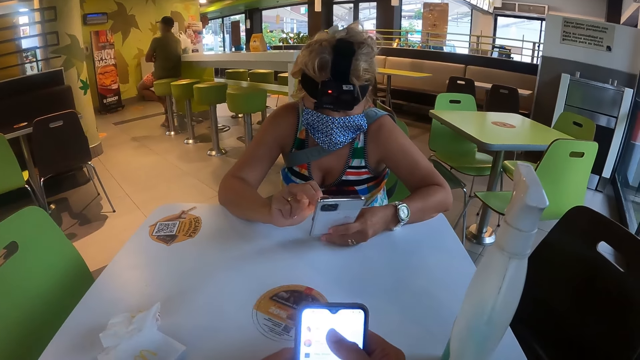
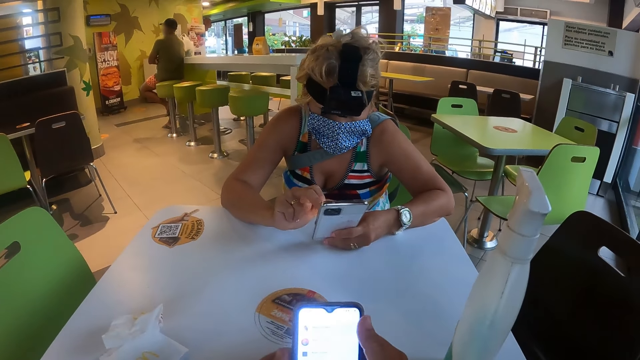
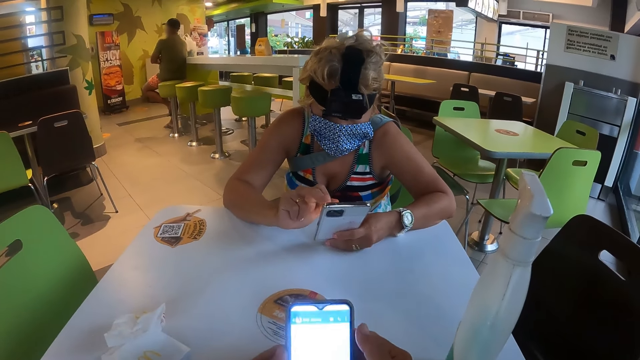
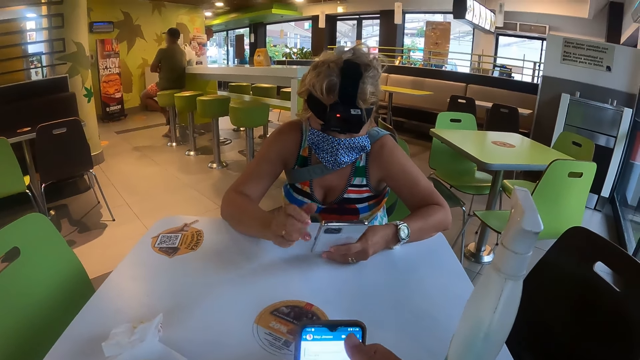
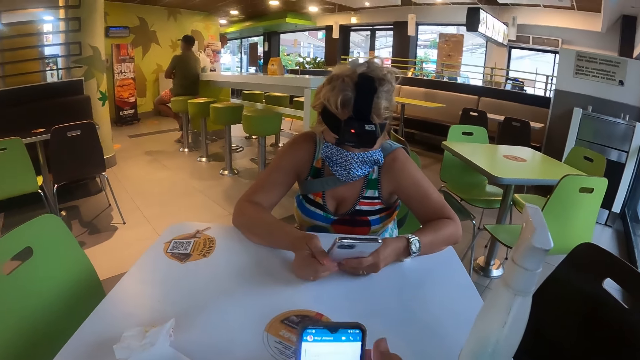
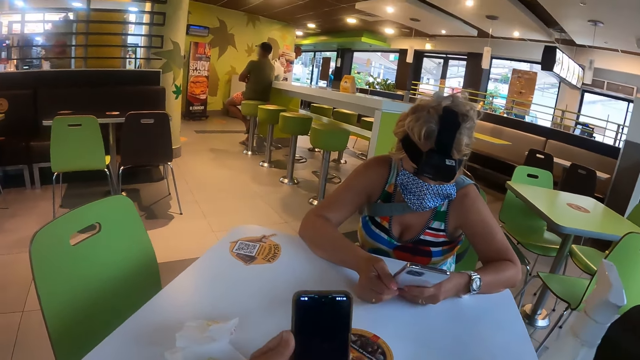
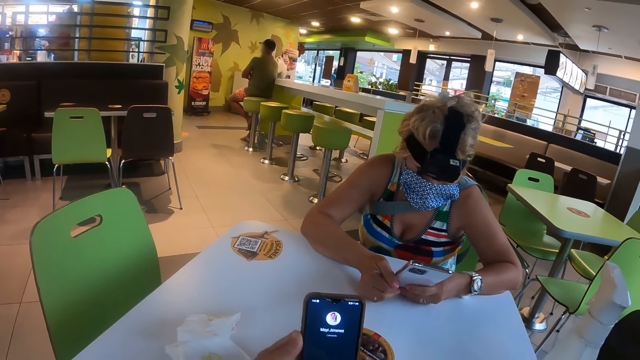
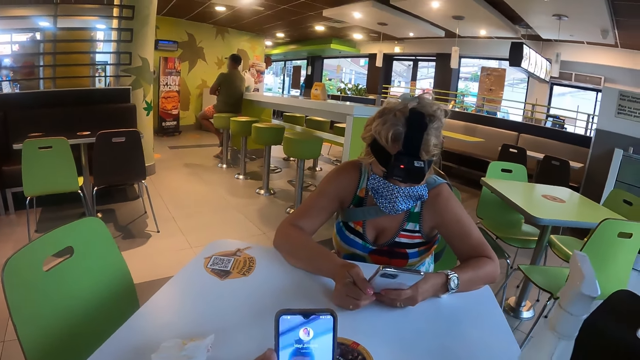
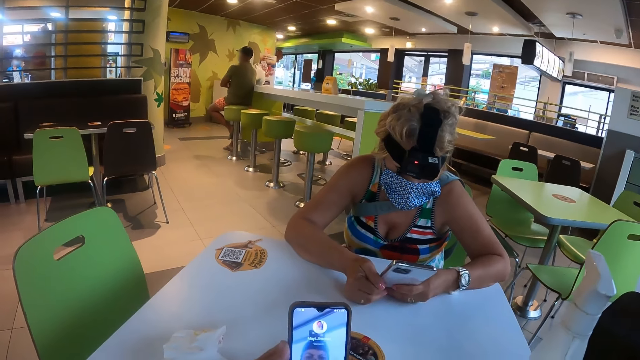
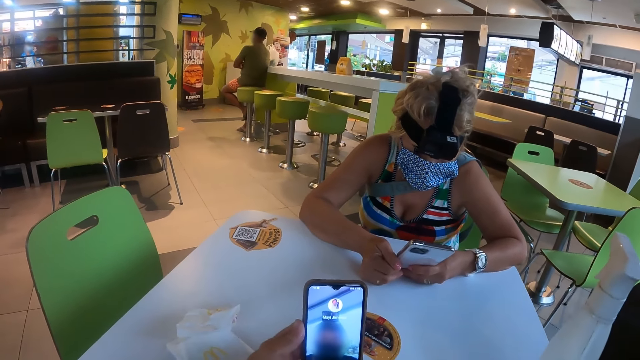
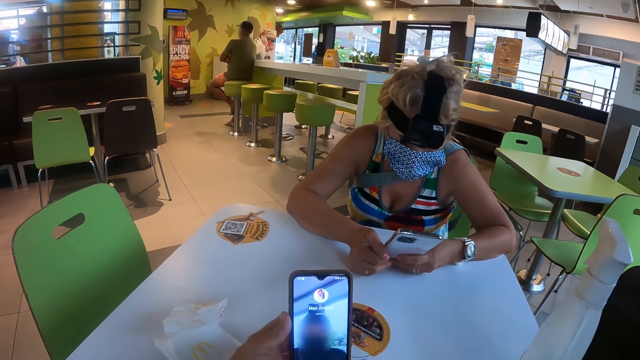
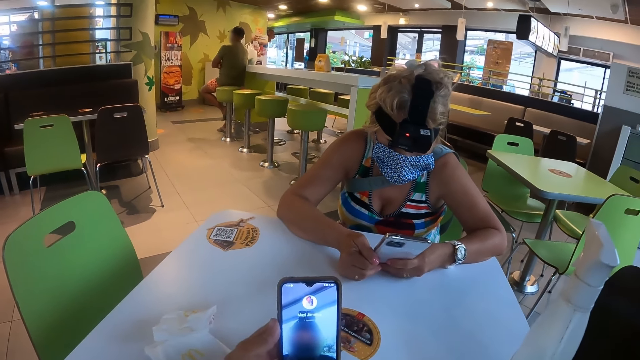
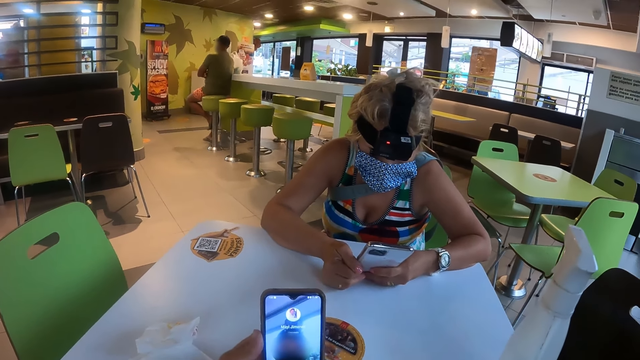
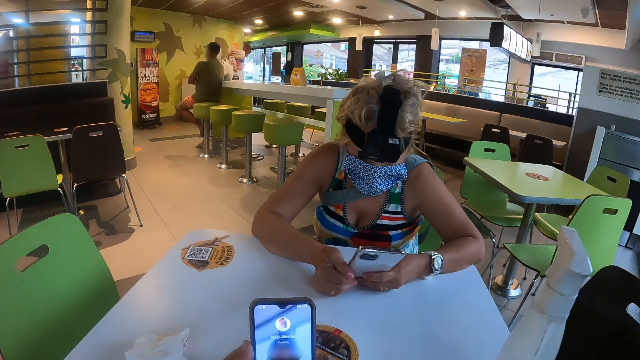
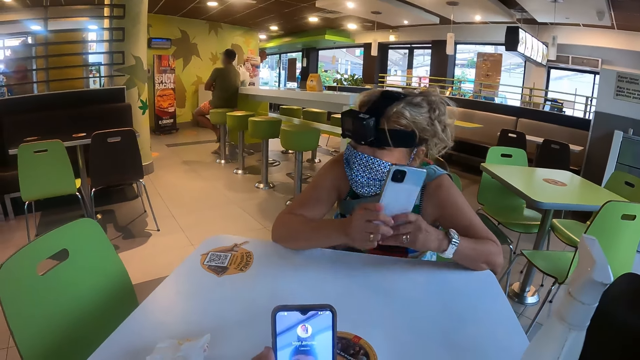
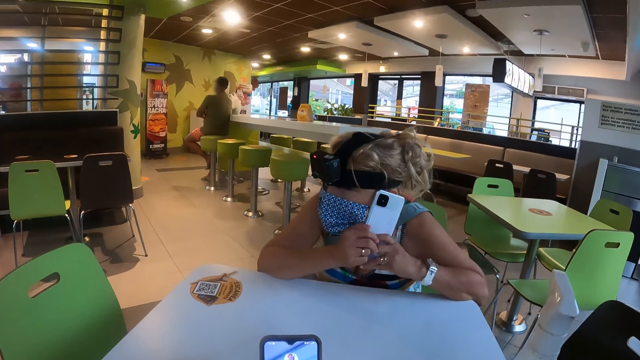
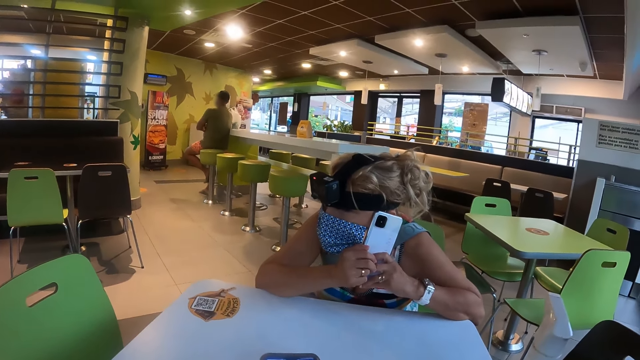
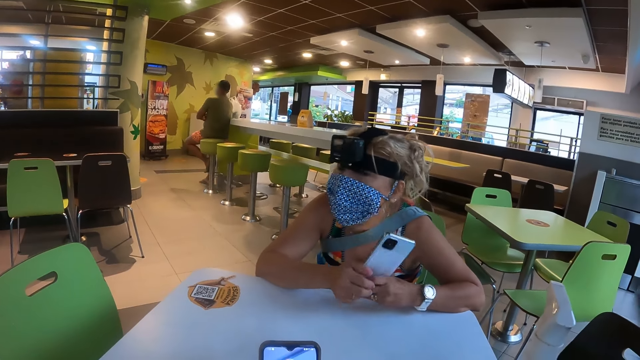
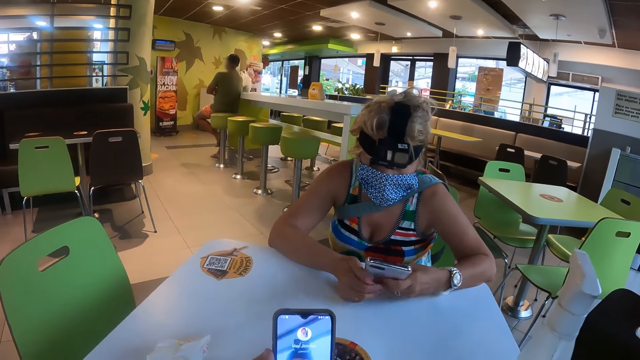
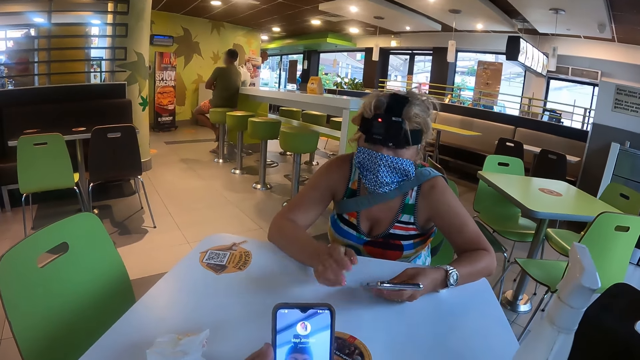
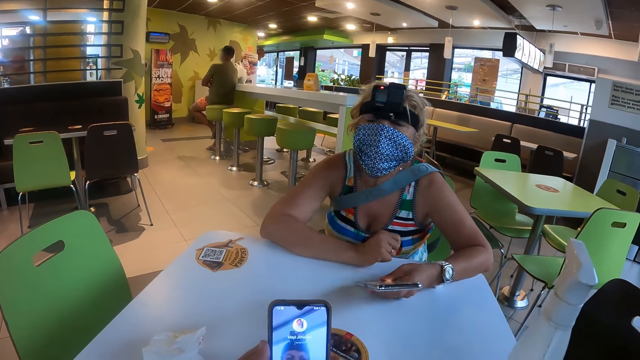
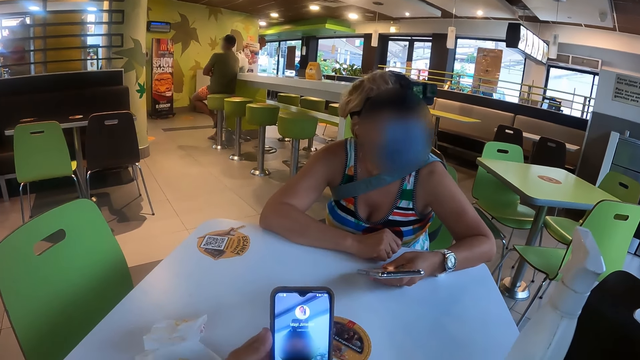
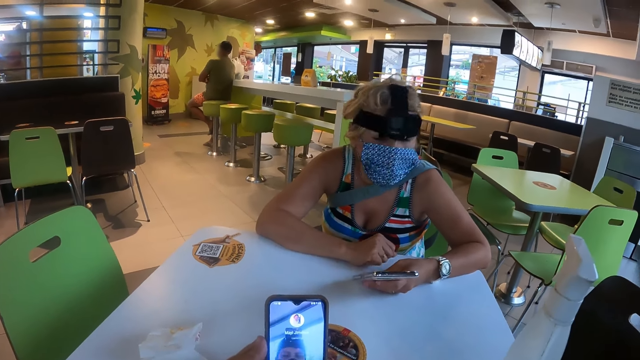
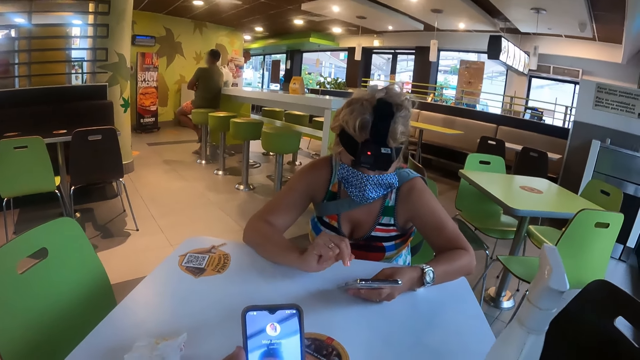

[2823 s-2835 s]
A woman lifts a phone towards an ear. The woman adjusts the phone. The woman adjusts a hand.

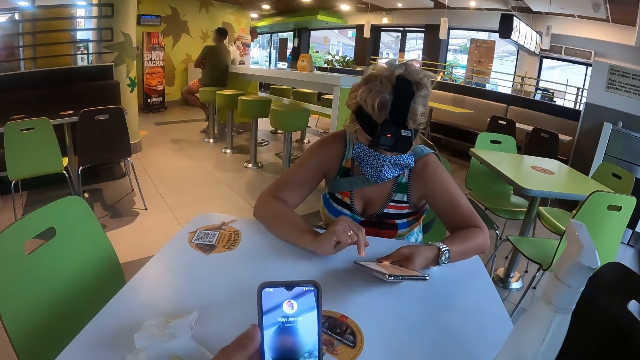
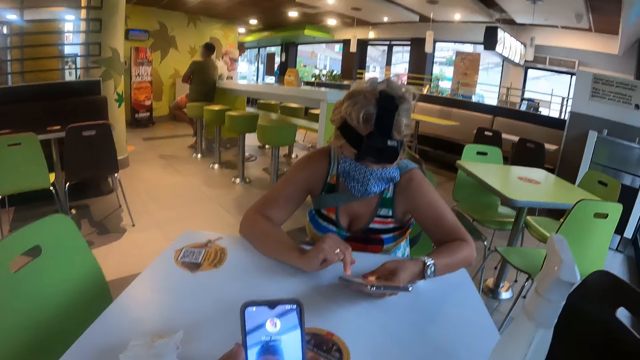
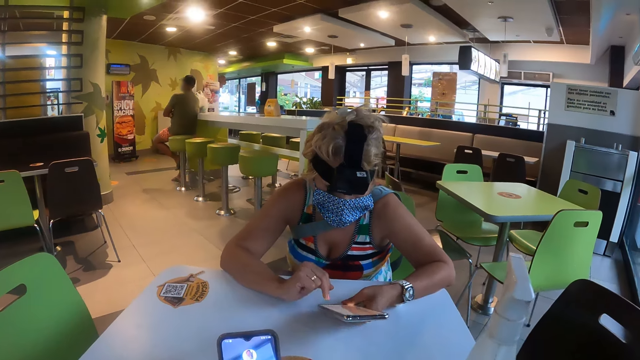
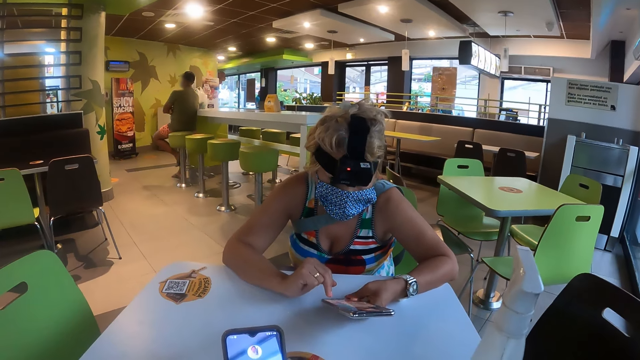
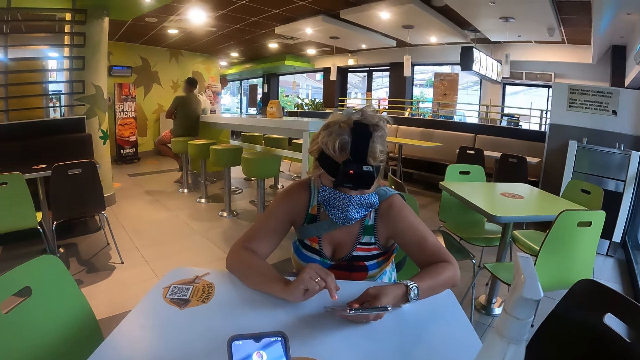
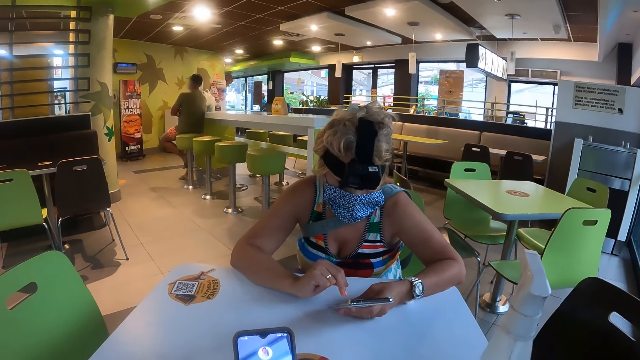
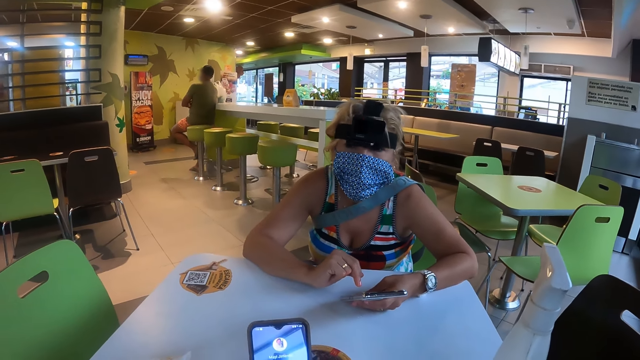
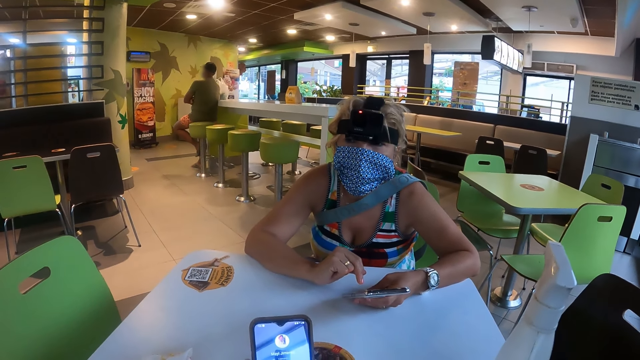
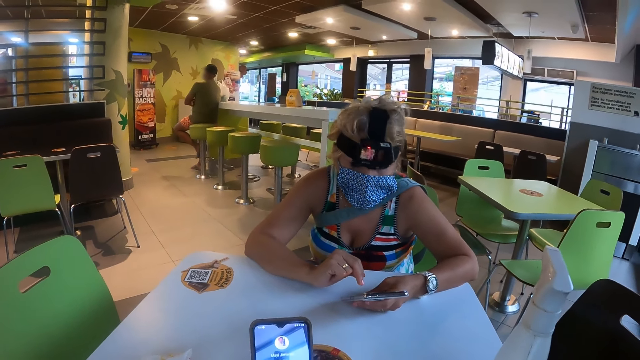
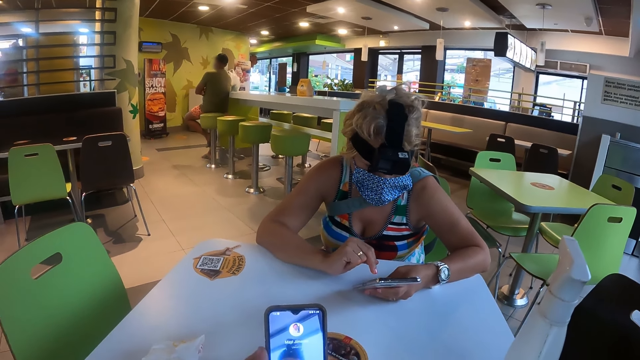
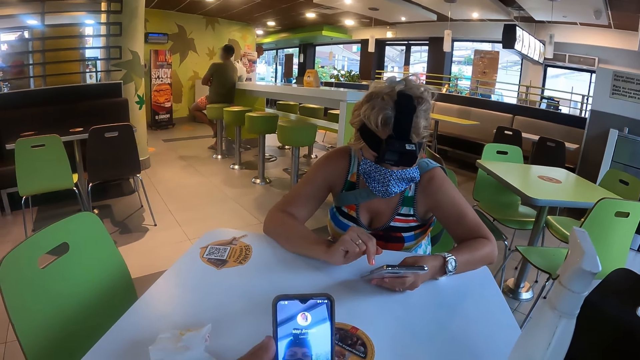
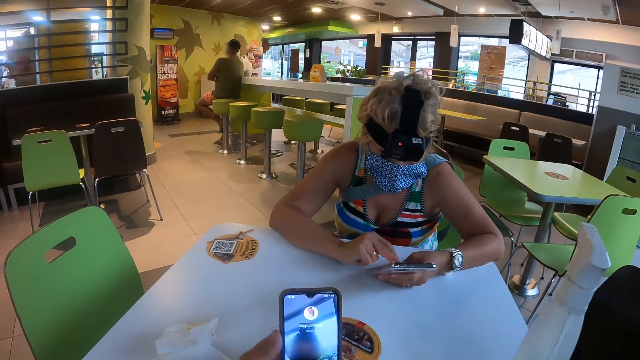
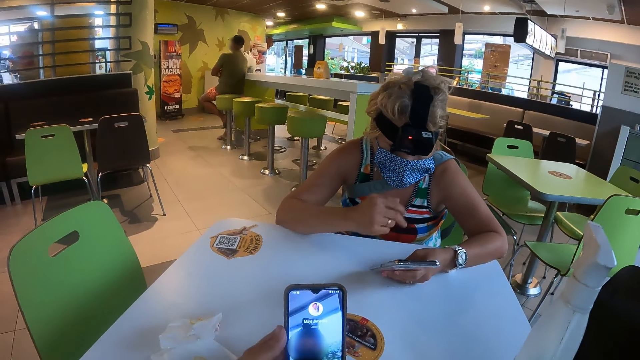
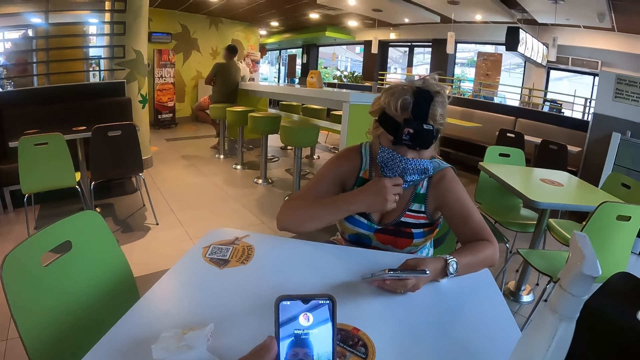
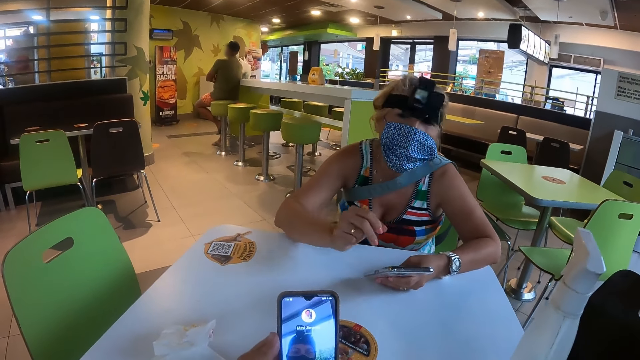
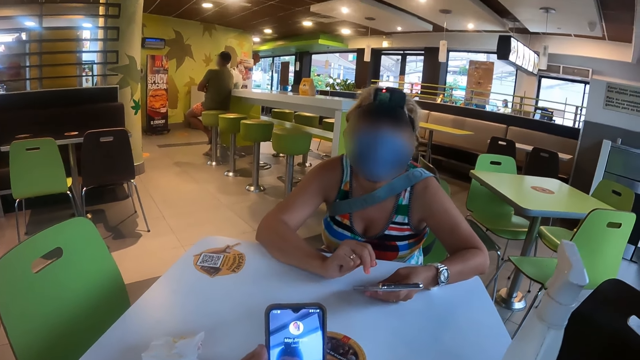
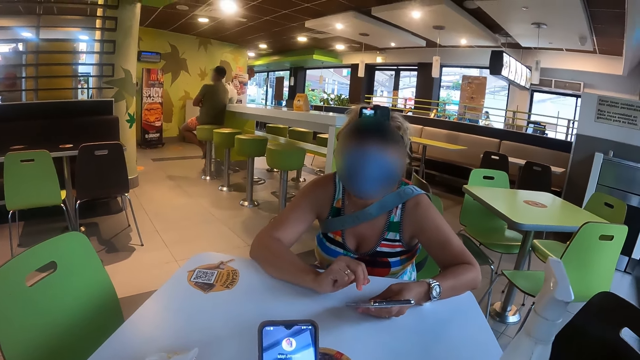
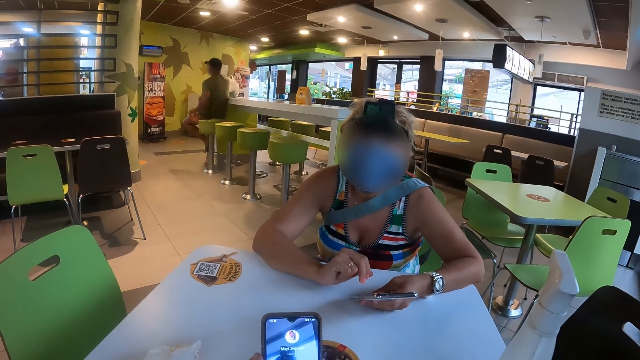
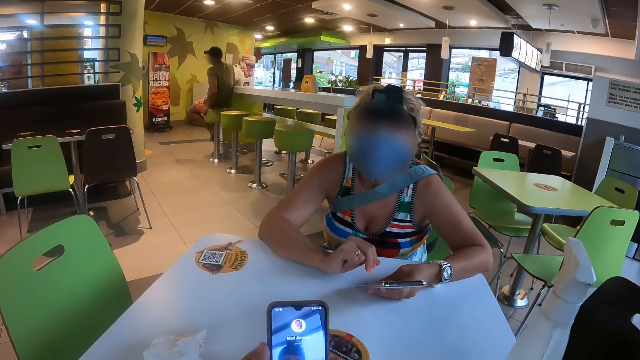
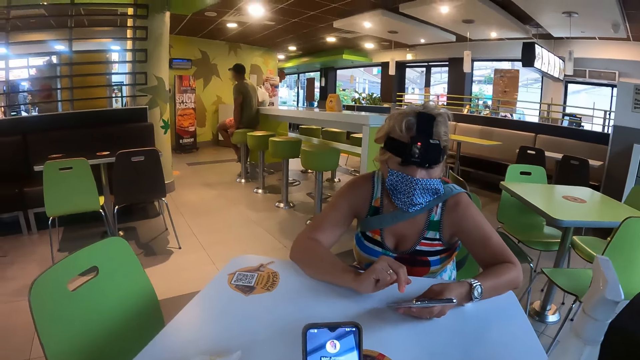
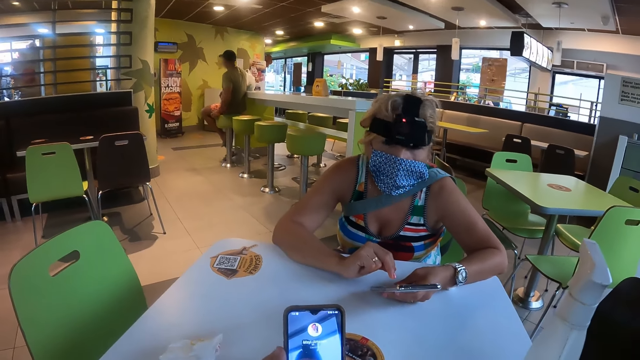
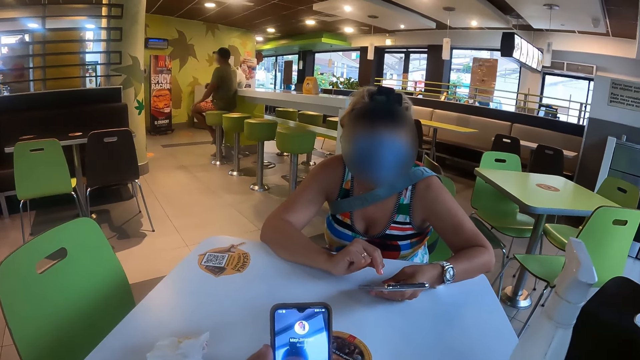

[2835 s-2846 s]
A woman operates a phone. The woman looks around in the restaurant. The woman operates the phone. The woman adjusts a face mask. The woman converses with the camera wearer.
